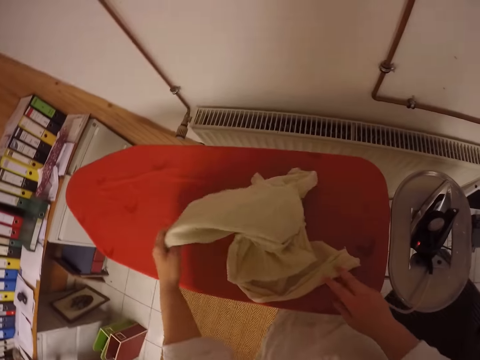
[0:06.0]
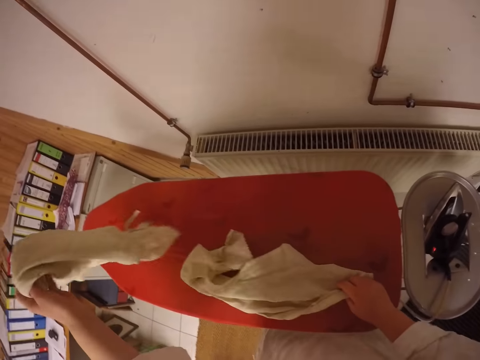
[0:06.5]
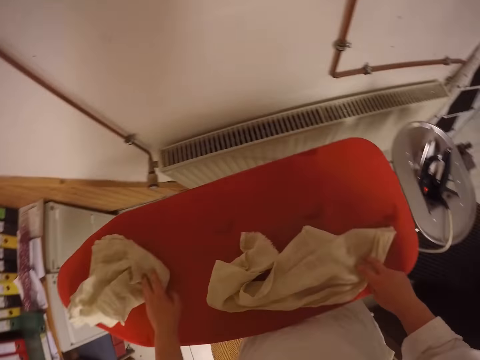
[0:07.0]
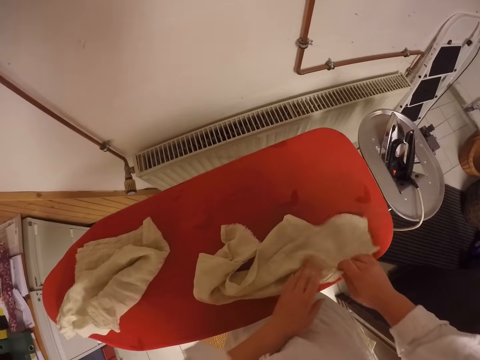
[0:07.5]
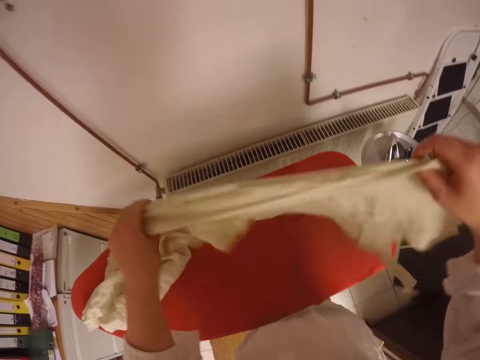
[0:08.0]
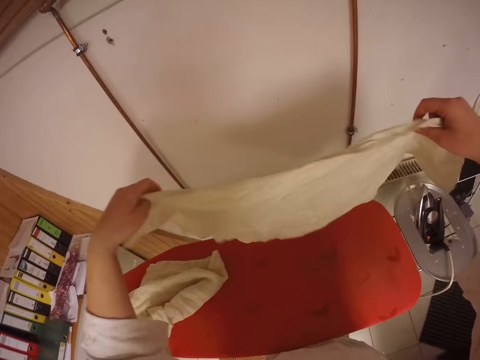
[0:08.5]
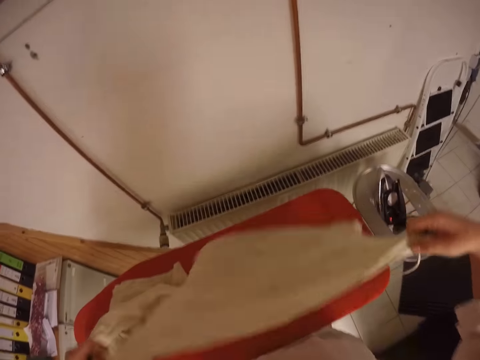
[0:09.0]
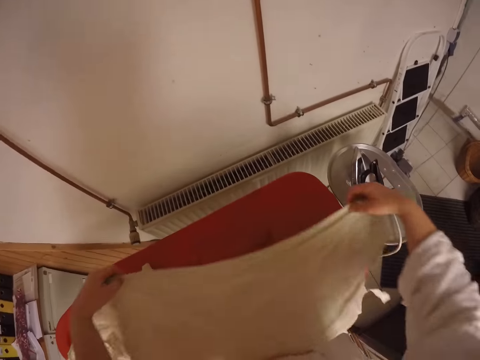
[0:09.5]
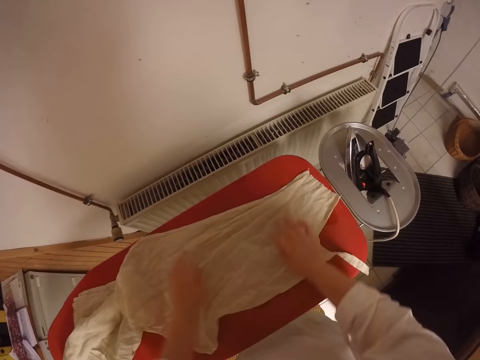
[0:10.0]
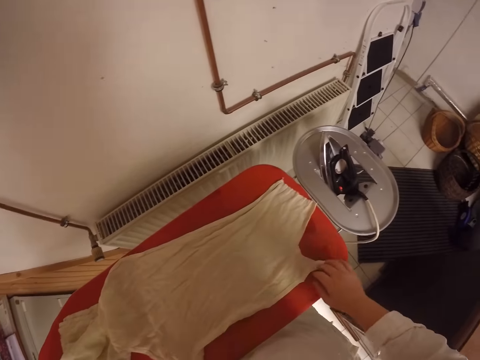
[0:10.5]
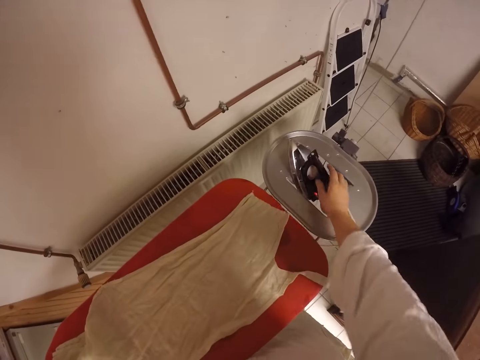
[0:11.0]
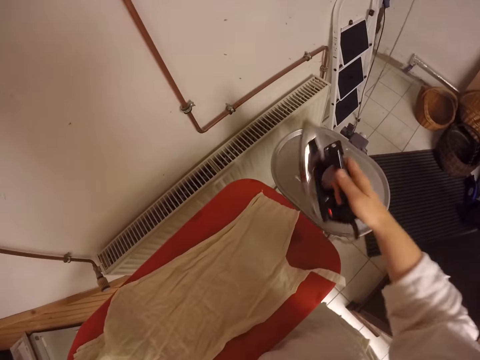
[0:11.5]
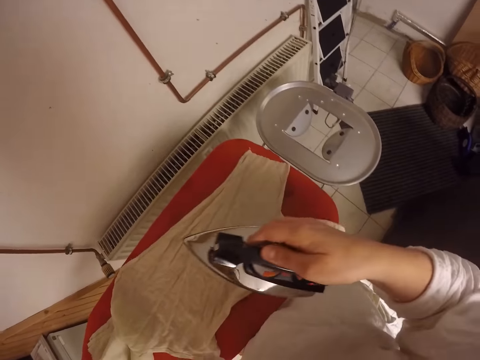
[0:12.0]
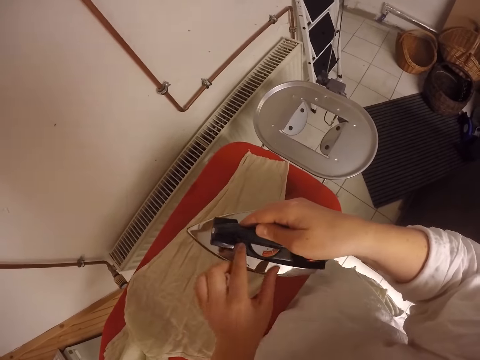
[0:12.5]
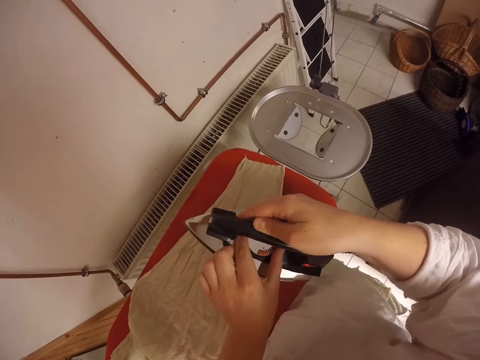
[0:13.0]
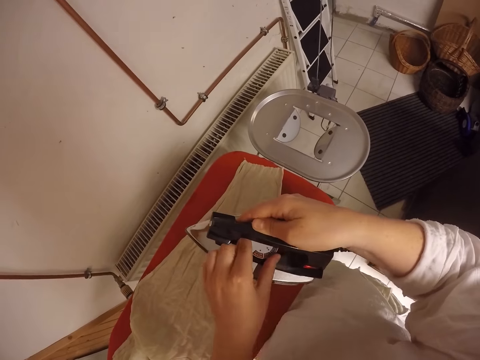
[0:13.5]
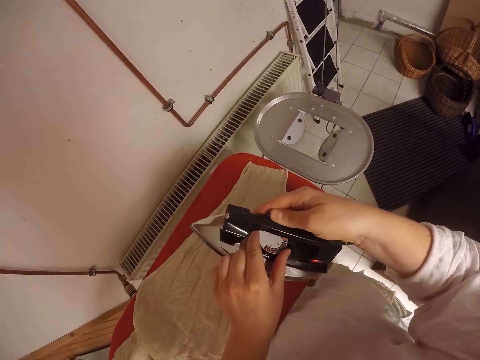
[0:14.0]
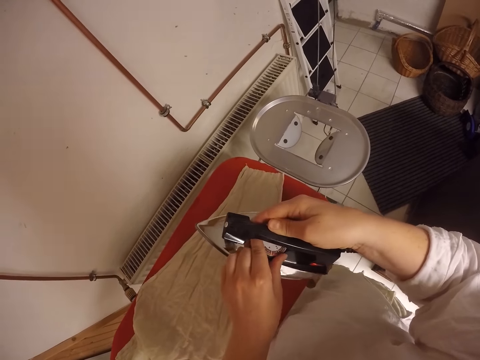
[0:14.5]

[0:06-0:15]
The camera wearer moves one of the clothes on the ironing board aside. They raise the cloth on the ironing board. They spread the cloth on the ironing board. They pick up the iron from the ironing board. They regulate the temperature of the iron.

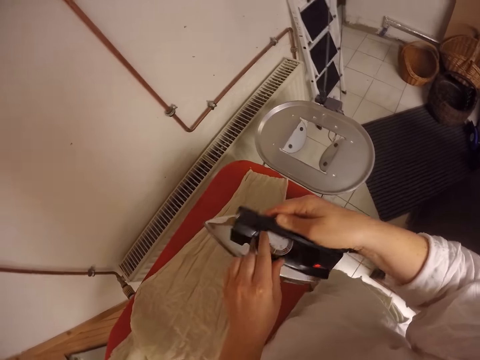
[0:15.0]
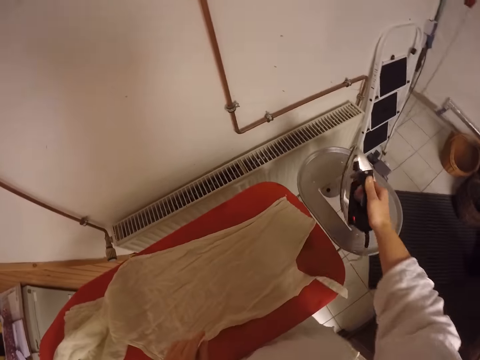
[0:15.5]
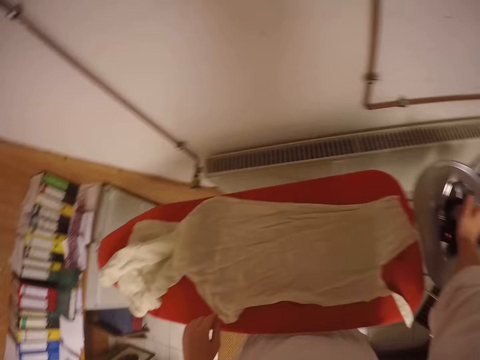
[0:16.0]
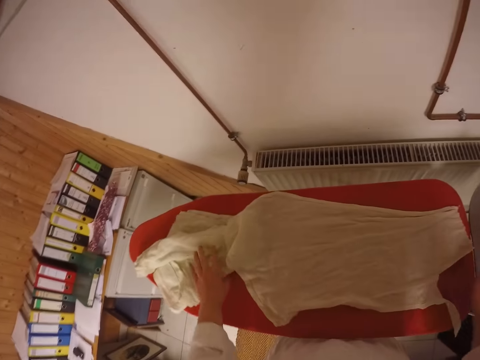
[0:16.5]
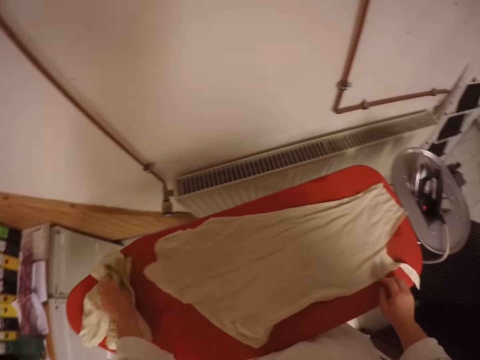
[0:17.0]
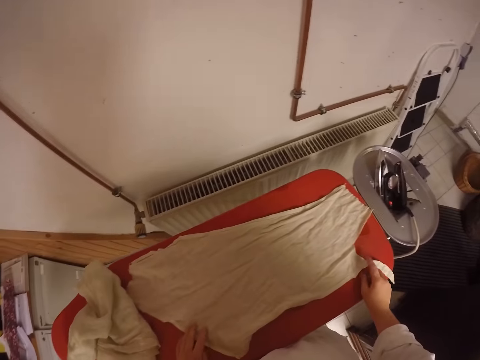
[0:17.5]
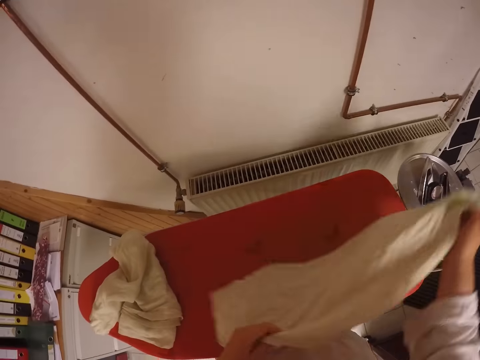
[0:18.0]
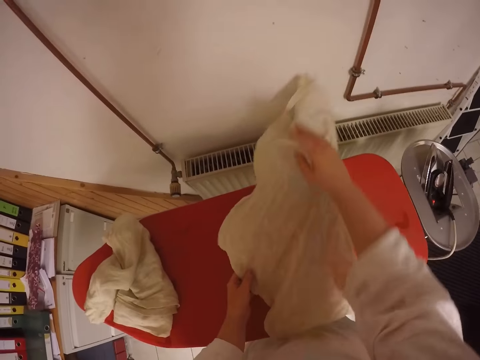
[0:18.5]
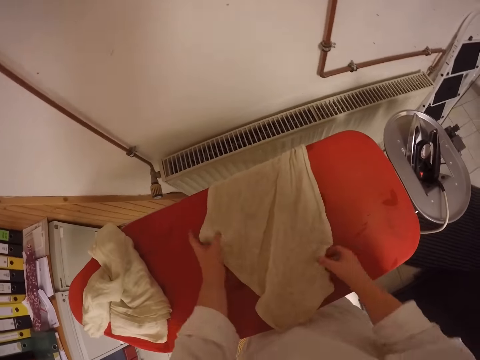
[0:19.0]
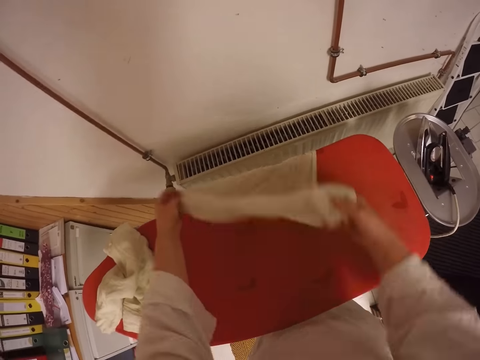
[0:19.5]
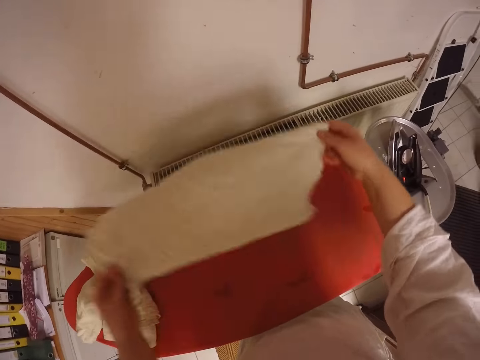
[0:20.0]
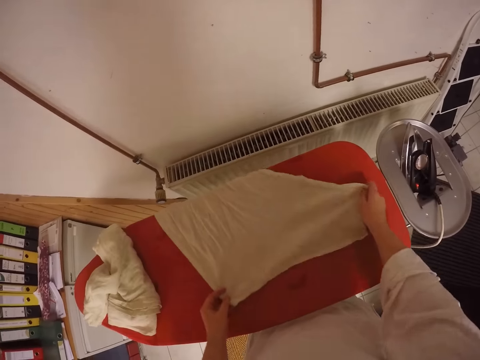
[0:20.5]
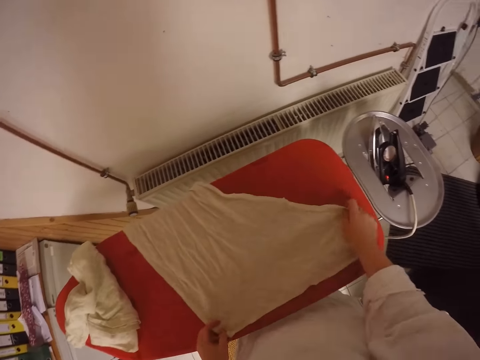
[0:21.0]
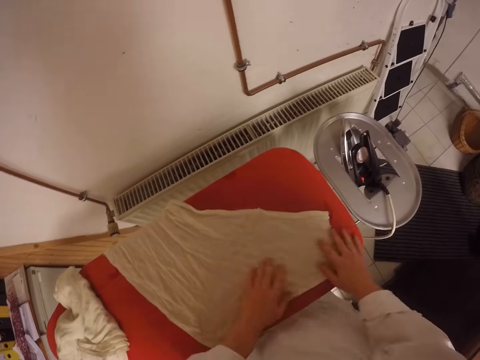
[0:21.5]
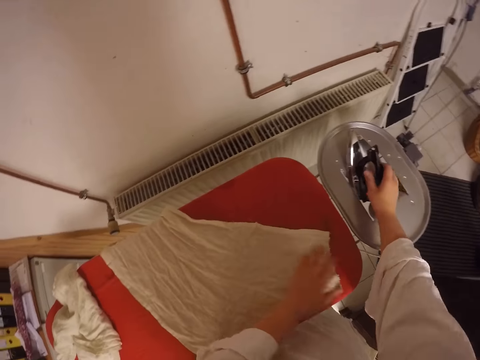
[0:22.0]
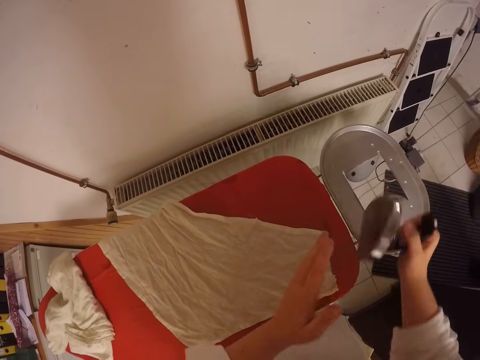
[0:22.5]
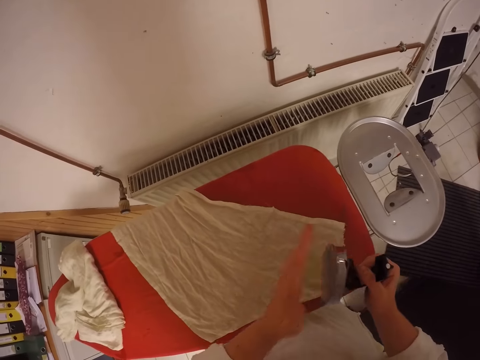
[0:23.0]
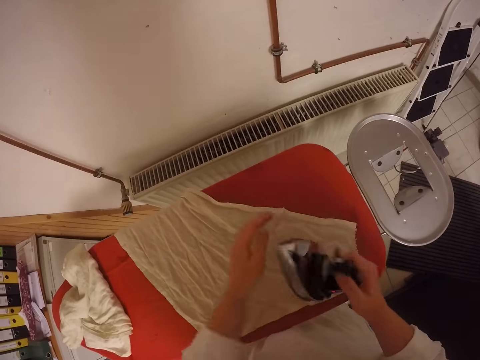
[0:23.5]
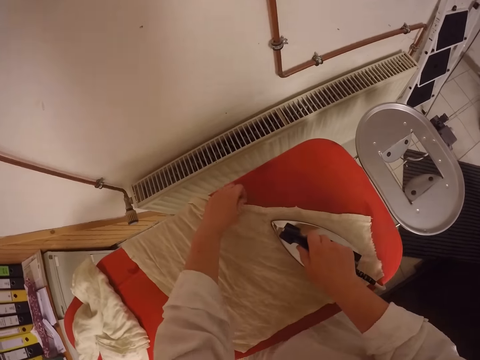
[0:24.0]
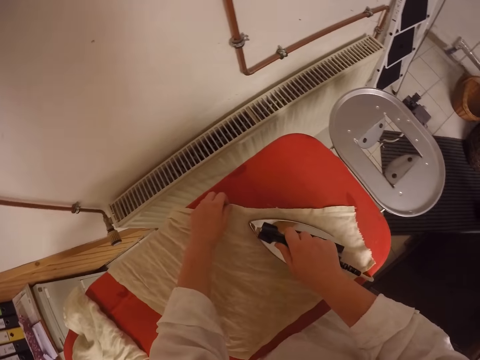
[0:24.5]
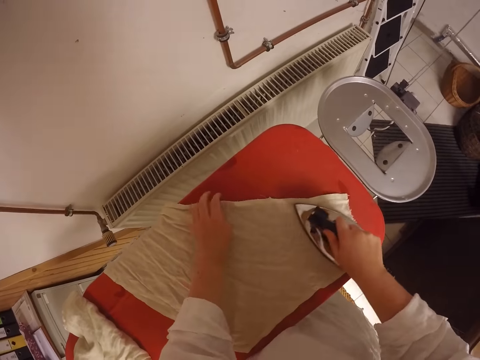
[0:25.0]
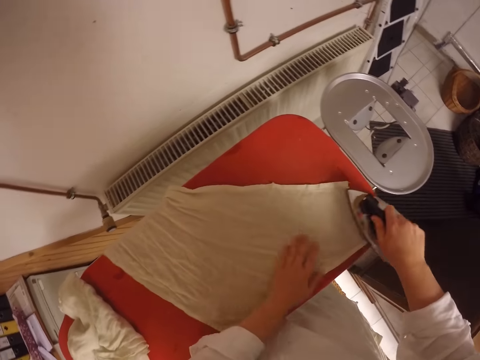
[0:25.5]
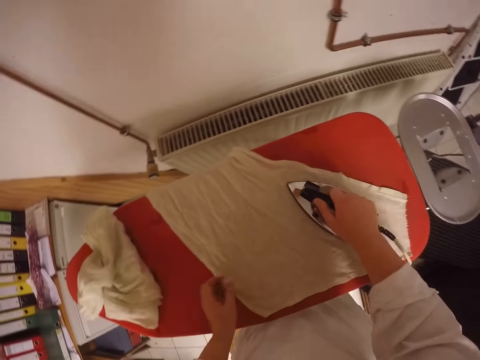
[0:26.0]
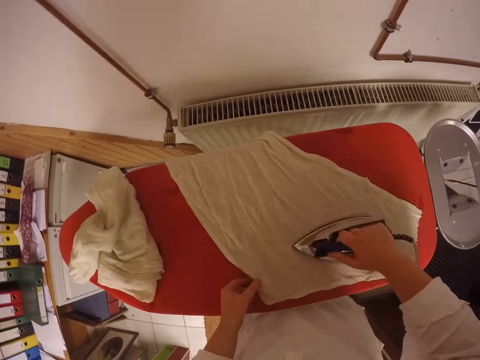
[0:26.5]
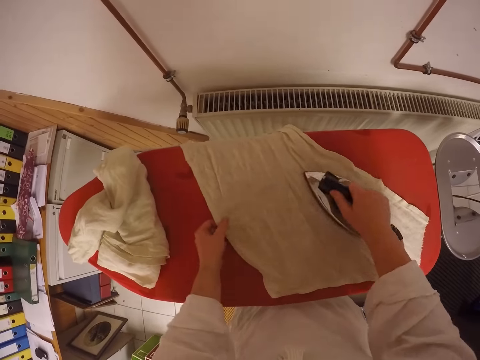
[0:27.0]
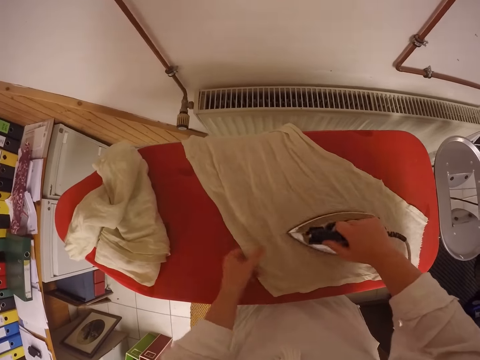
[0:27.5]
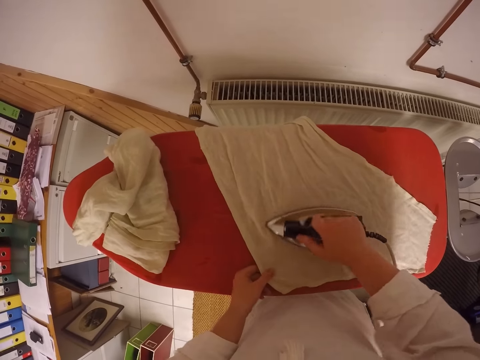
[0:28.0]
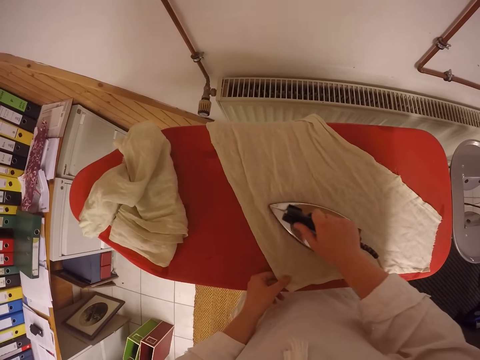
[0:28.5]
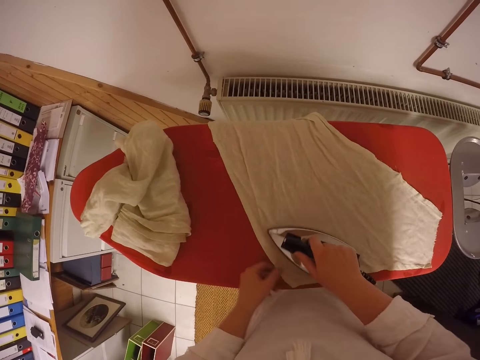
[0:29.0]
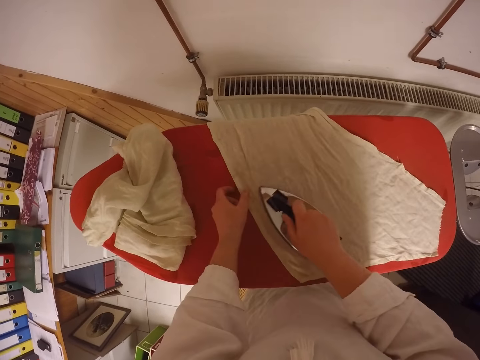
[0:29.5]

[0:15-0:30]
The camera wearer places the iron on the ironing board. She moves the other cloth on the ironing board. She touches the cloth. She turns the cloth on the ironing board to the other side. She spreads the cloth on the ironing board. She picks up the iron from the ironing board. She feels the temperature of the iron with her left hand. She irons the cloth on the ironing board.

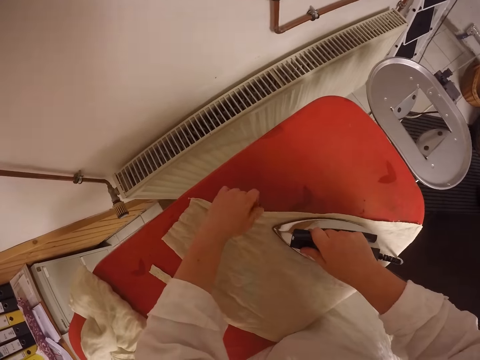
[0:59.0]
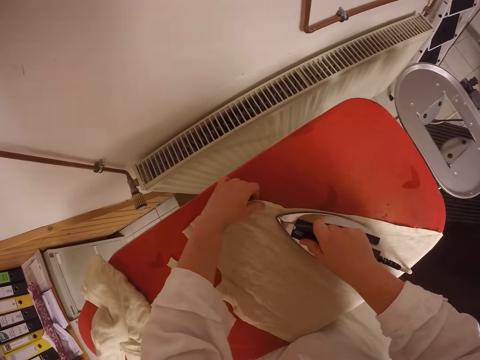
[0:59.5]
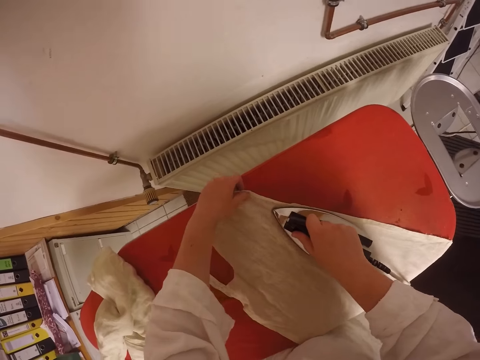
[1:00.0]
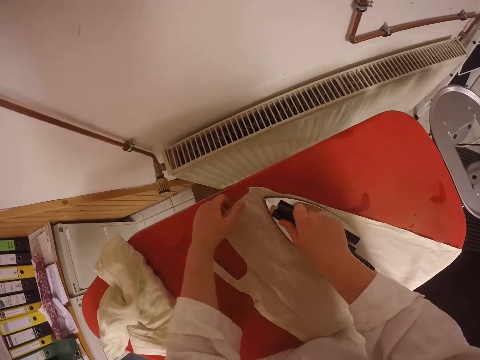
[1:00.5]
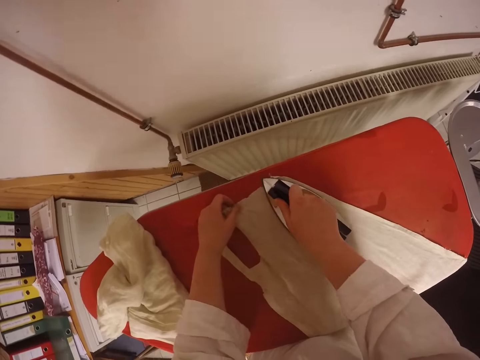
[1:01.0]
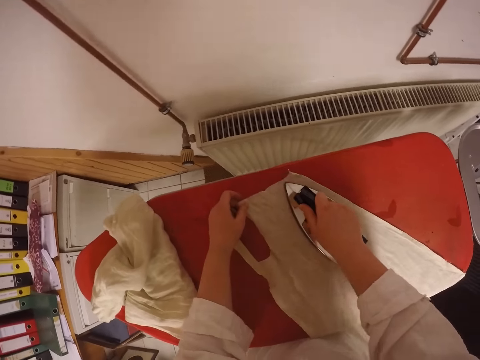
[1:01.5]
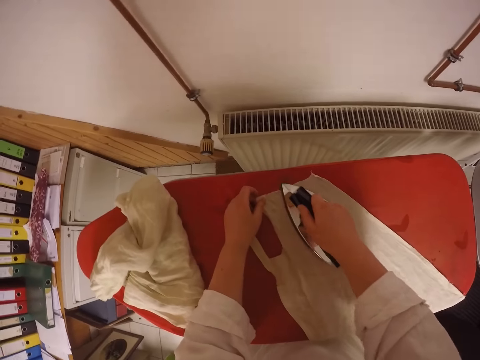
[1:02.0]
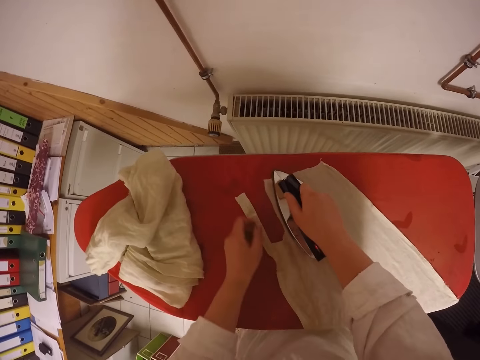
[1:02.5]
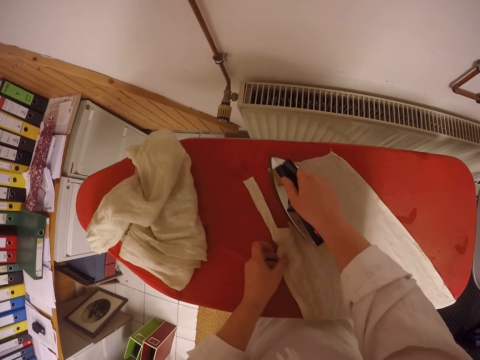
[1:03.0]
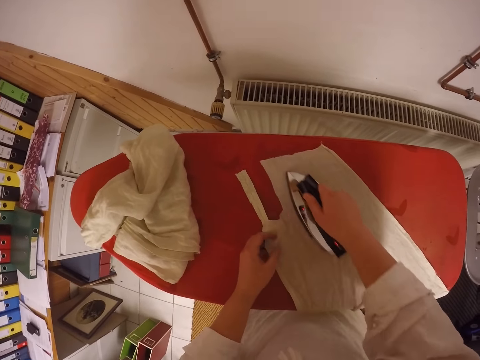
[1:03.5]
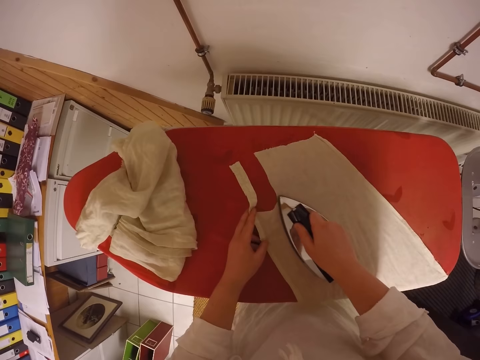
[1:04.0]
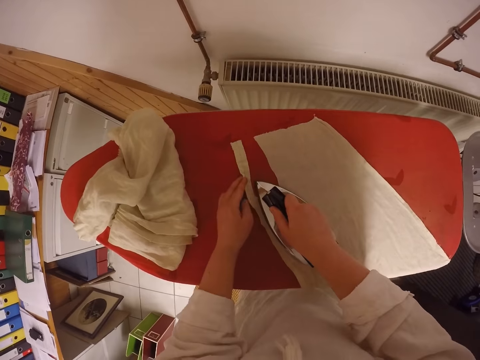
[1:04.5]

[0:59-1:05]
The camera wearer irons the cloth on the ironing board.
